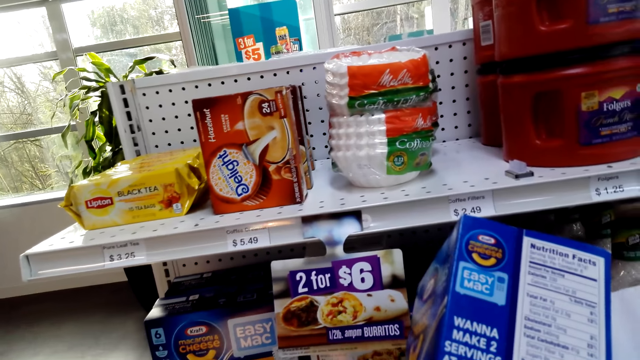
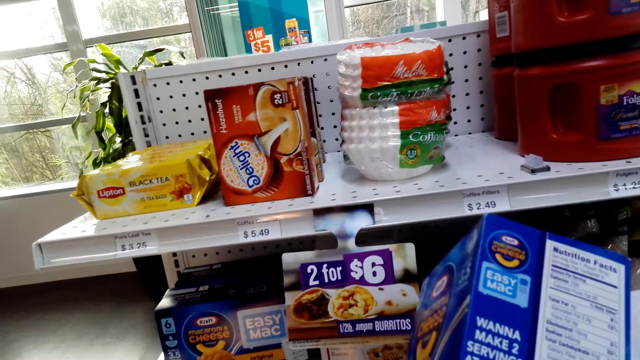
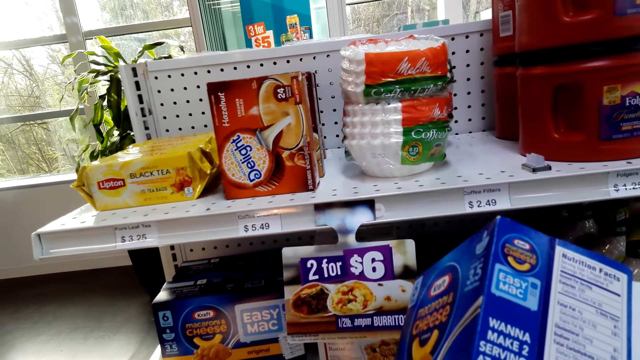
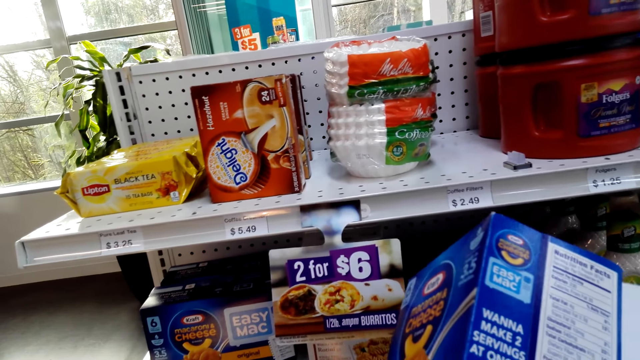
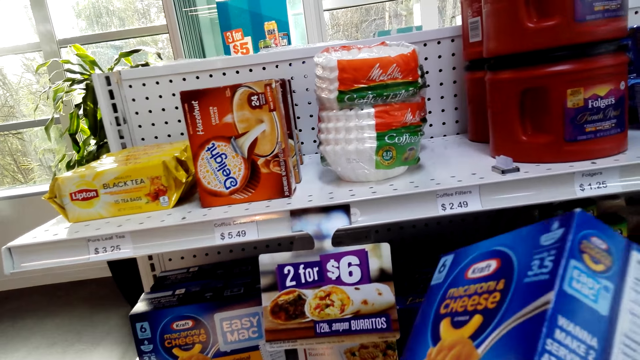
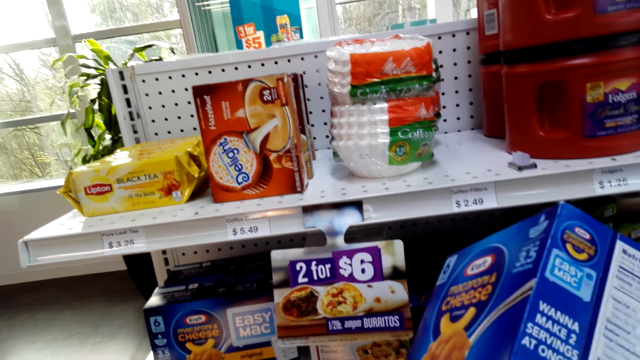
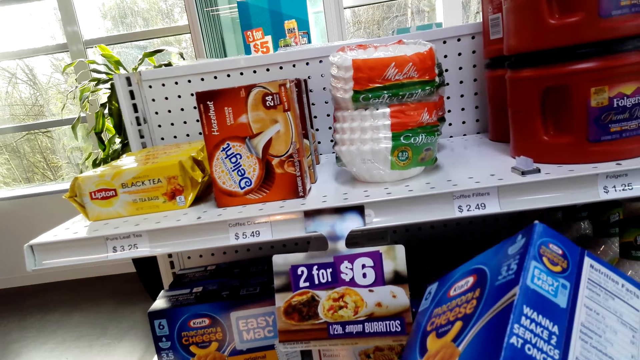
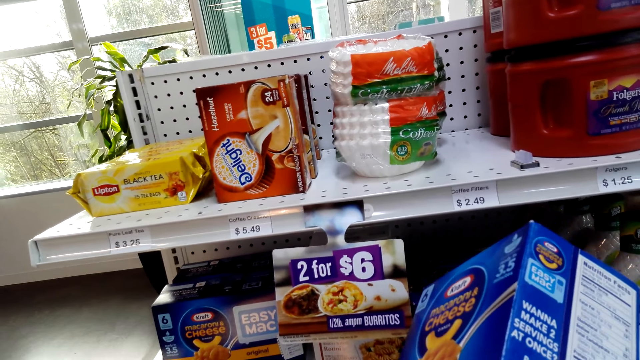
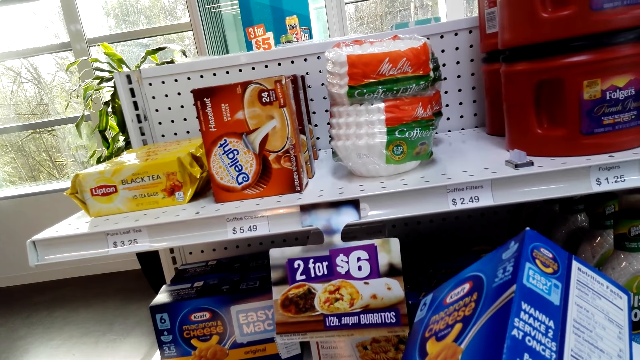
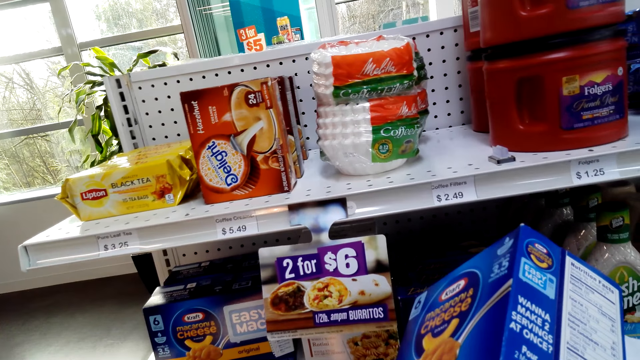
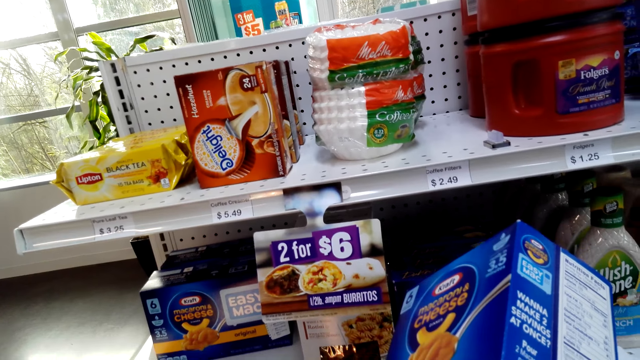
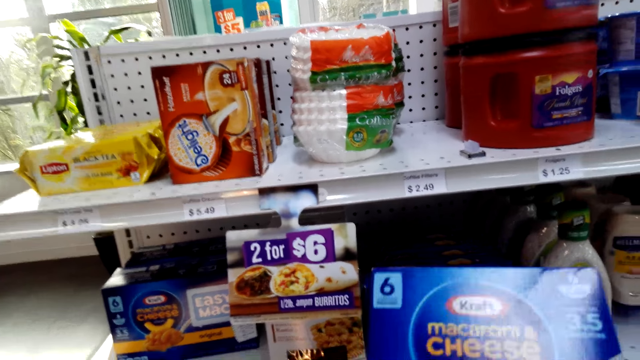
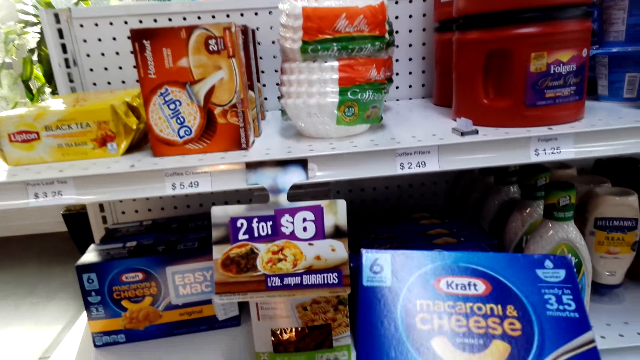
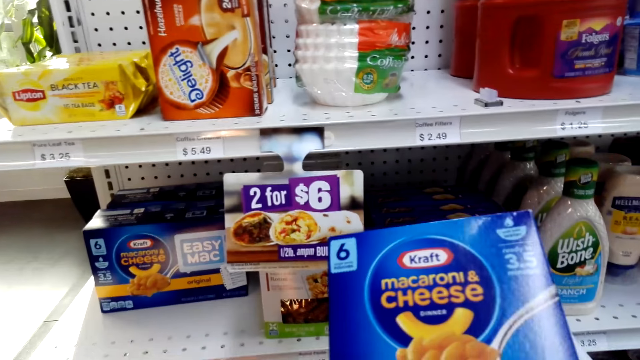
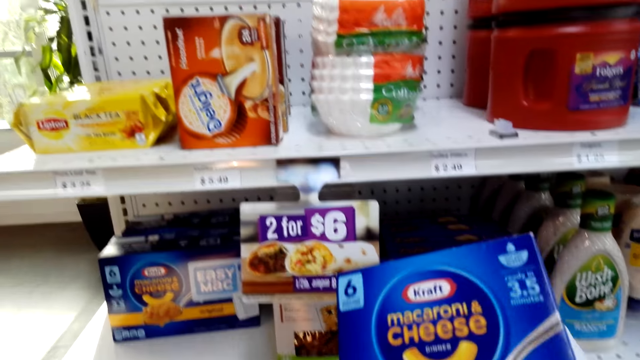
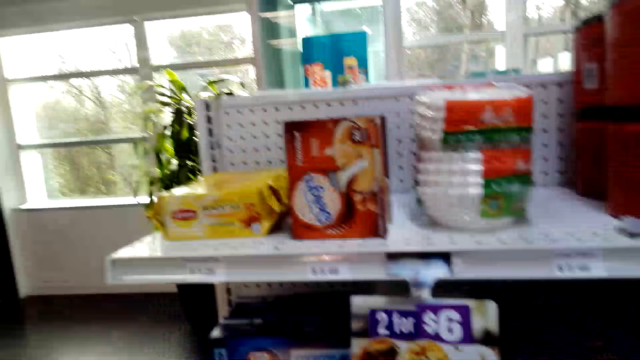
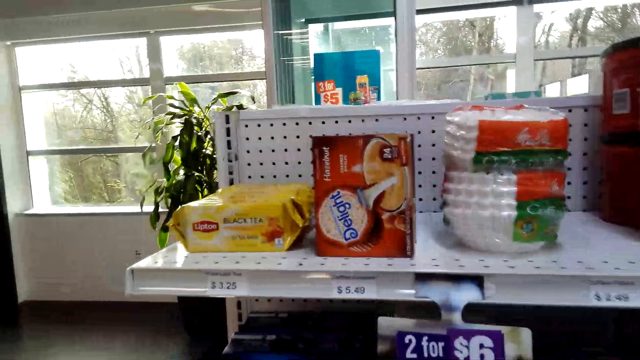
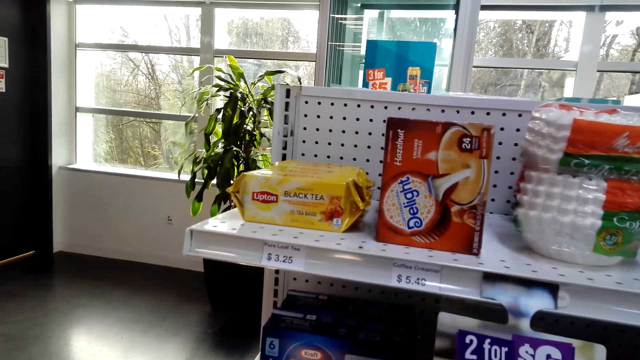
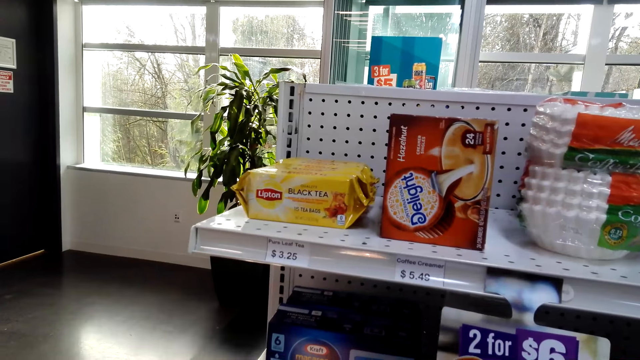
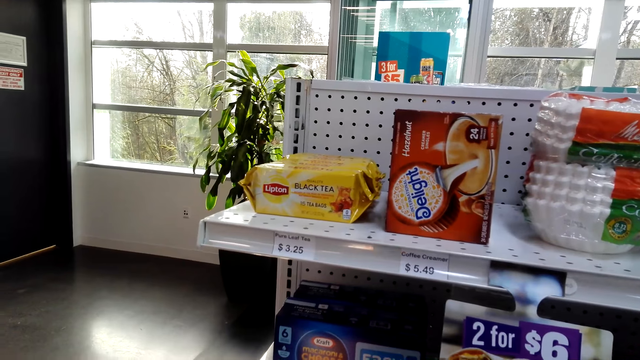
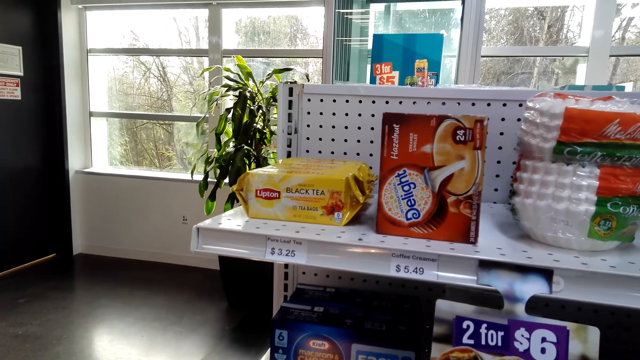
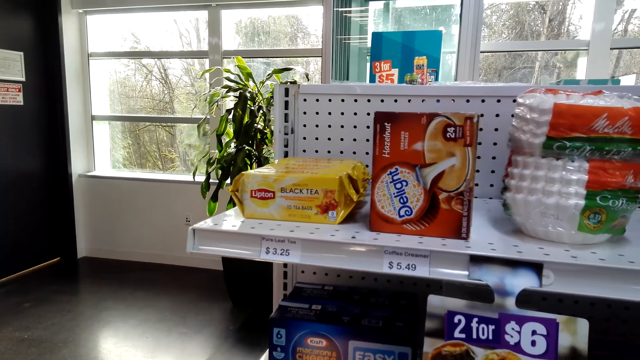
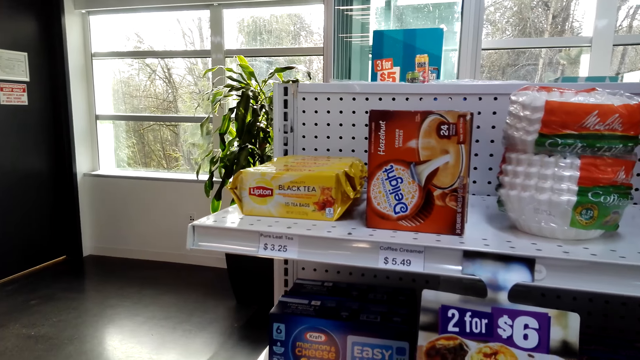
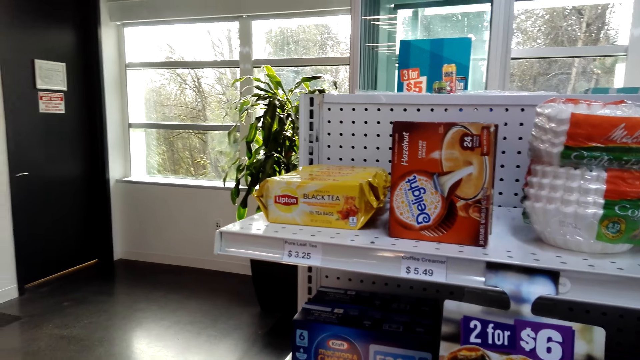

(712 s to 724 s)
The camera wearer holds the macaroni cheese.

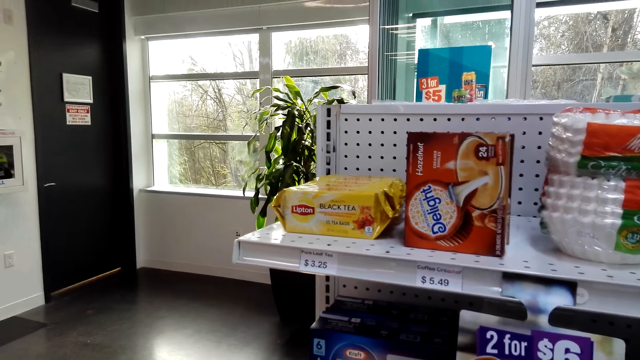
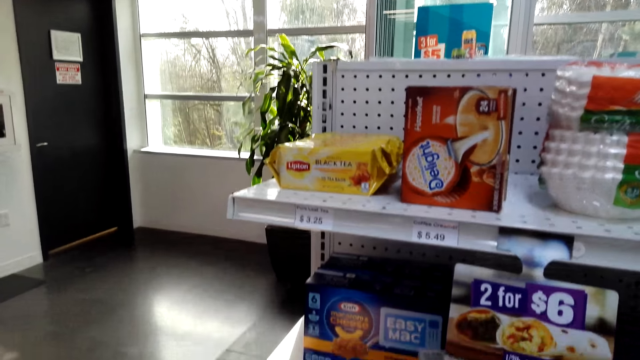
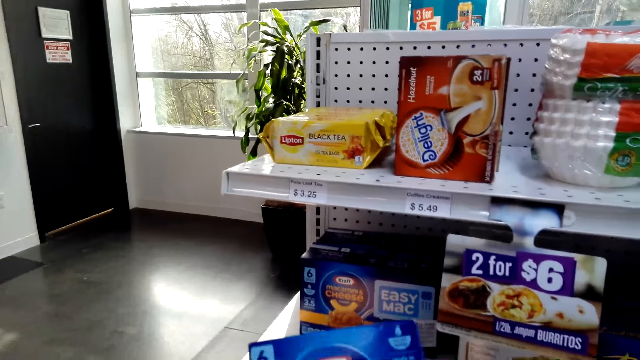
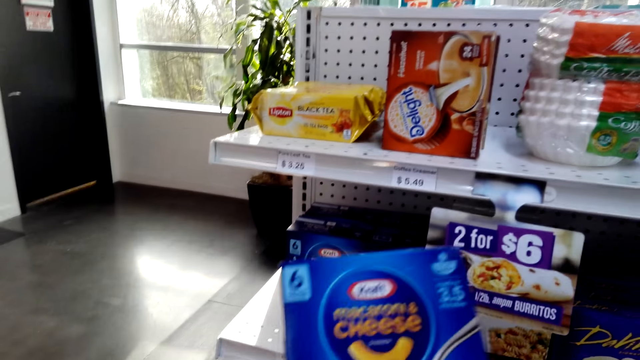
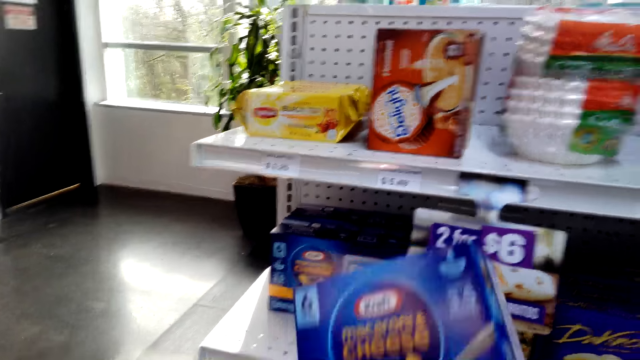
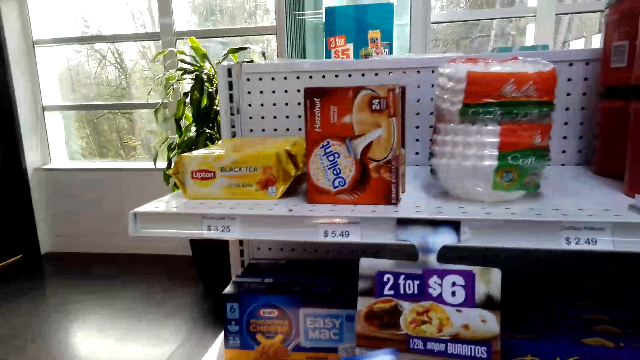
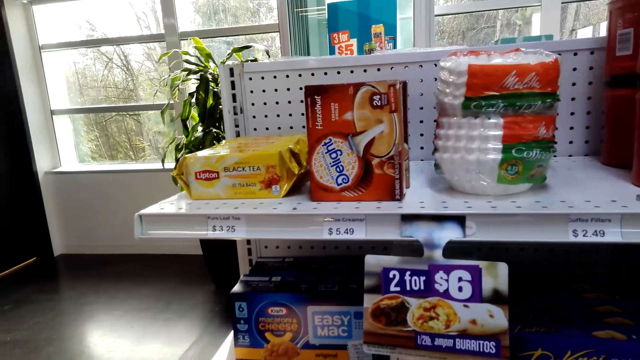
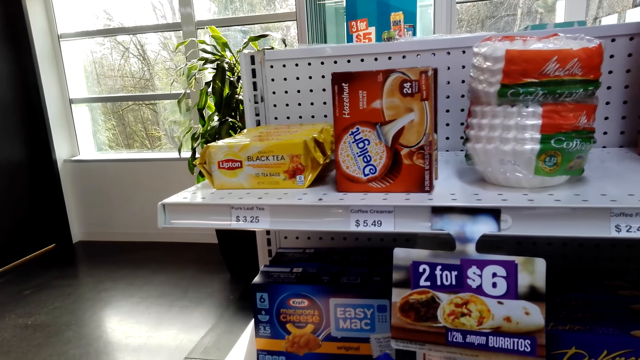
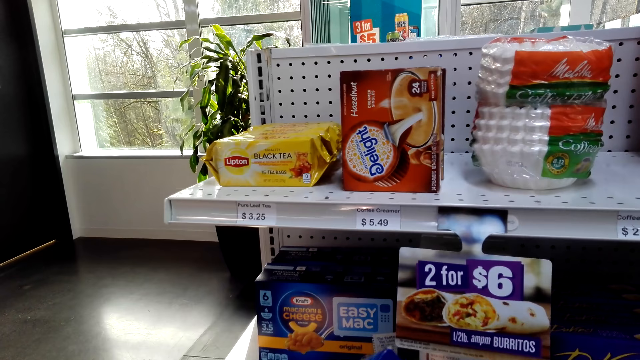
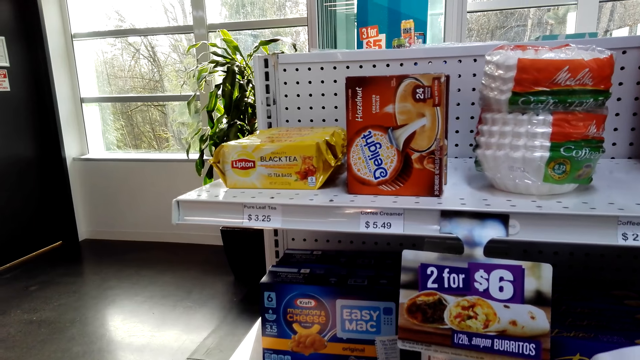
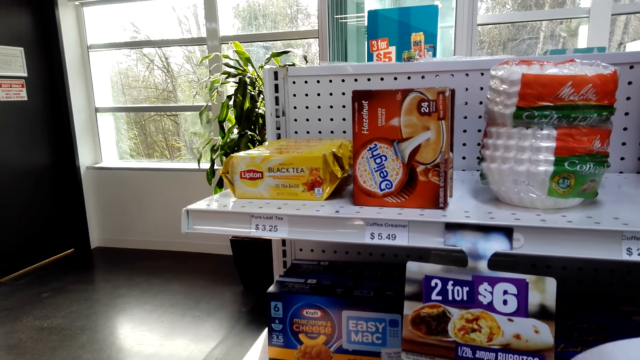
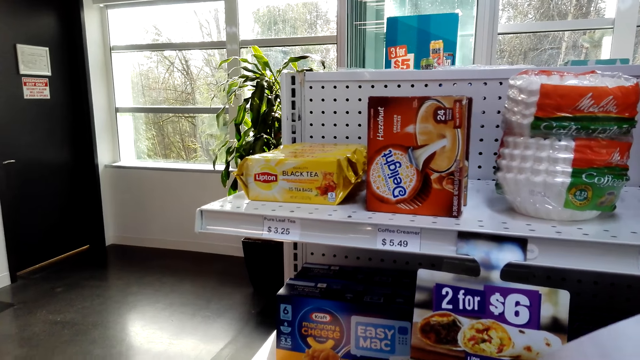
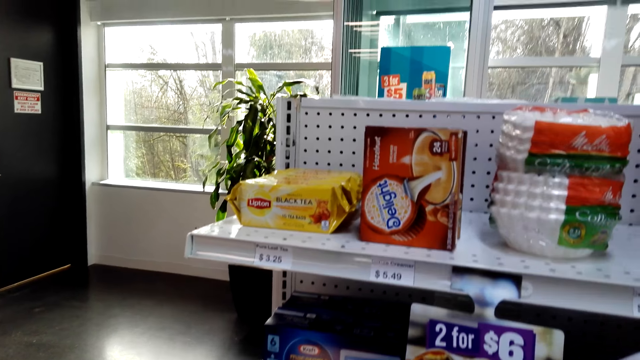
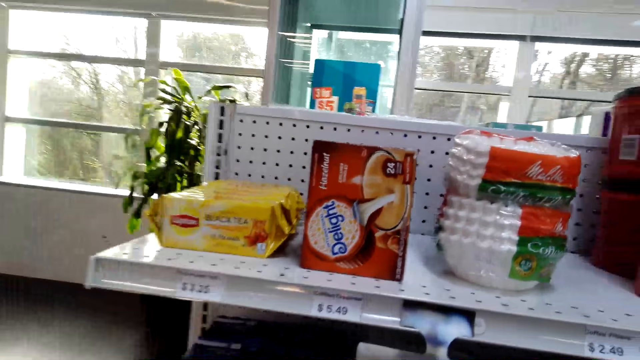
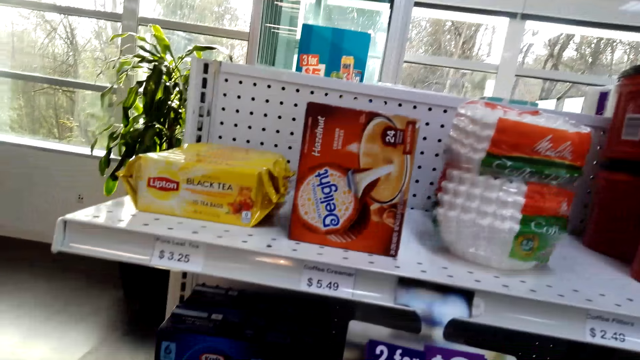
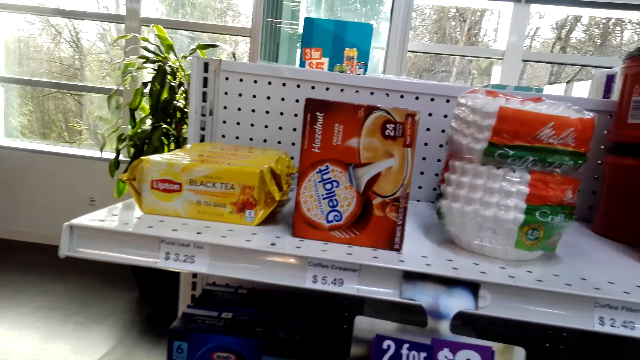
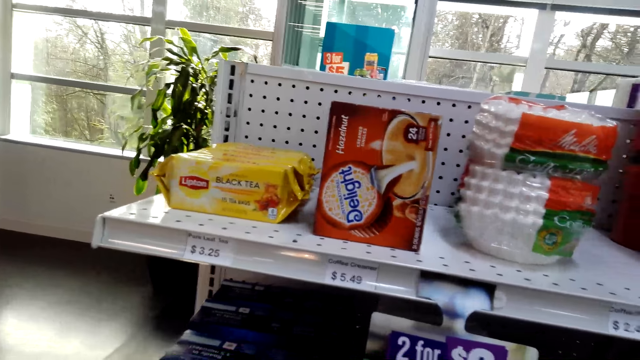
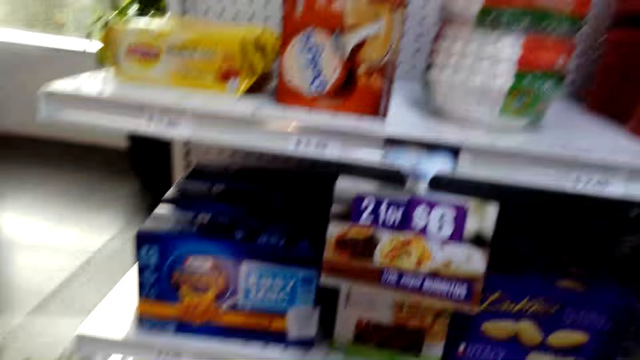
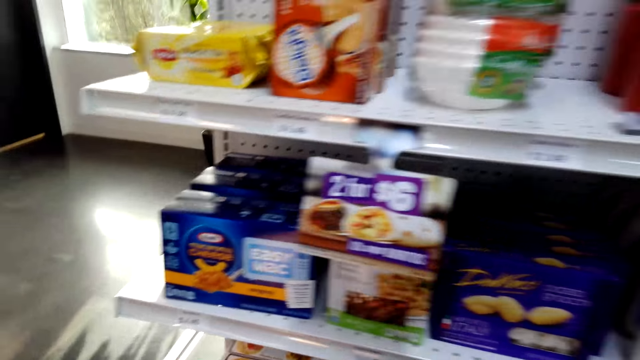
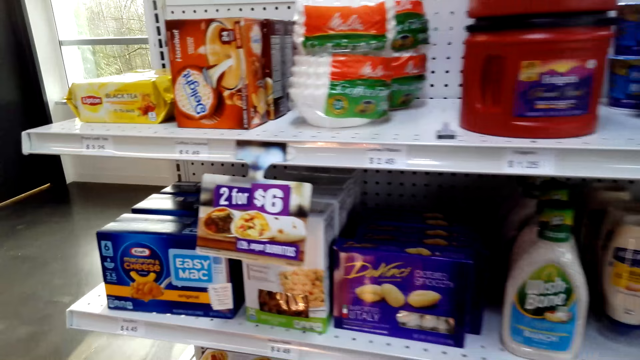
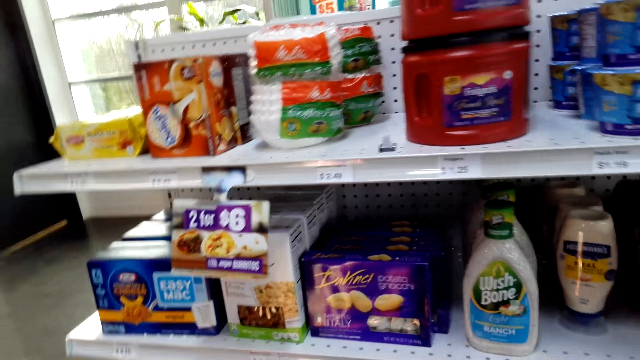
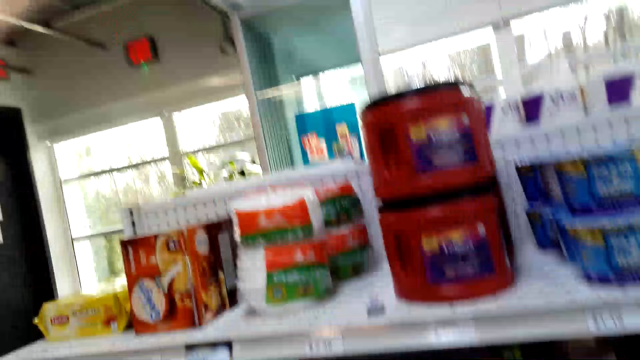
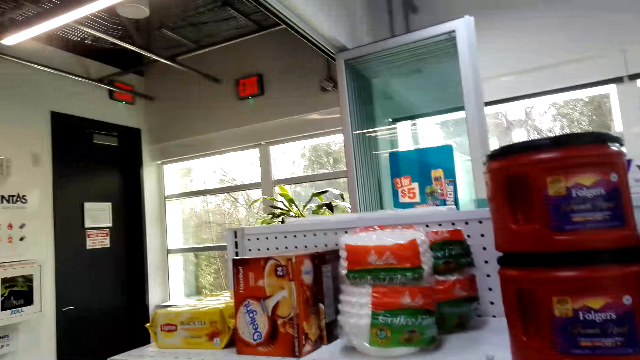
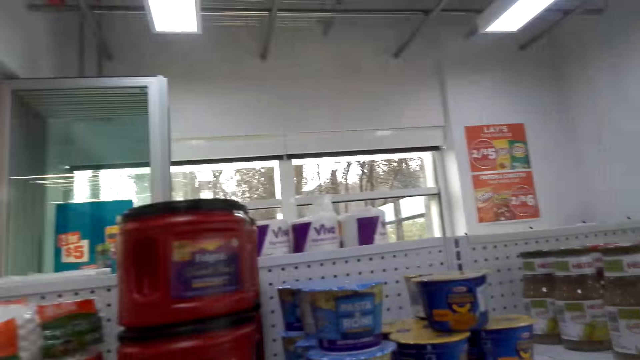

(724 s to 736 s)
The camera wearer lifts the macaroni cheese. They put the pack of cheese in the shopping basket. They look at the items on the shelves.
